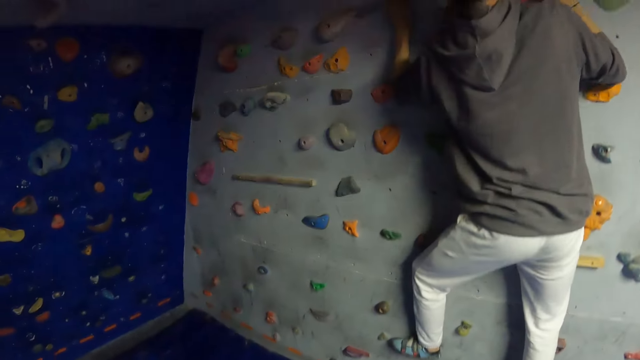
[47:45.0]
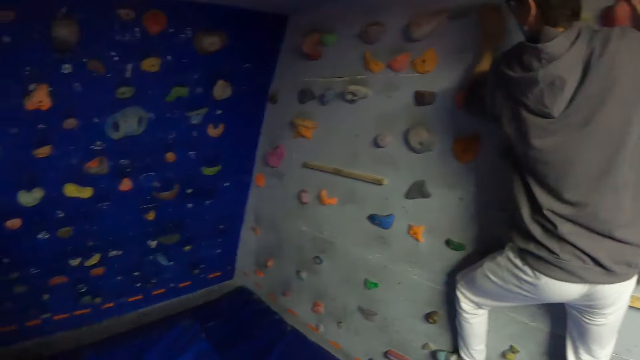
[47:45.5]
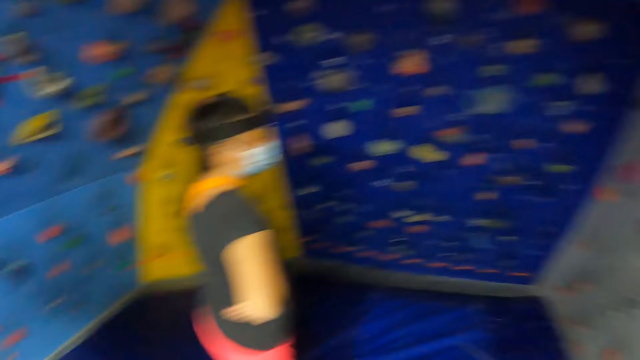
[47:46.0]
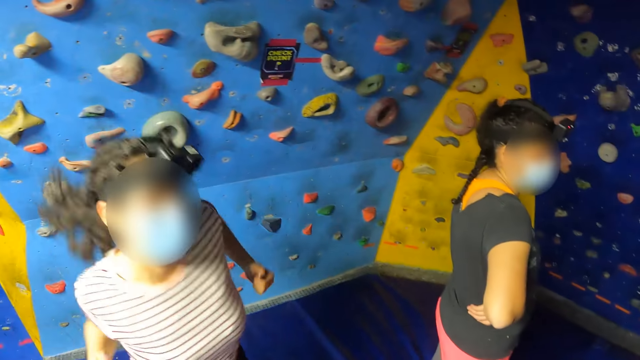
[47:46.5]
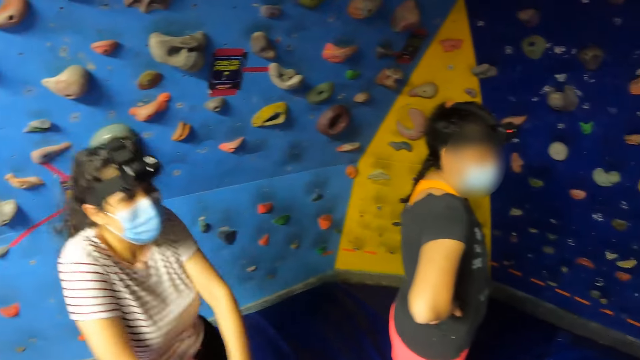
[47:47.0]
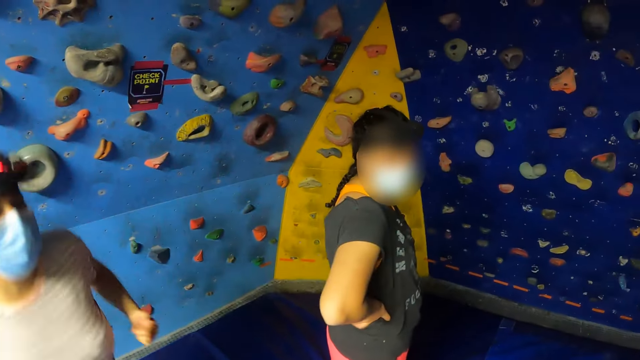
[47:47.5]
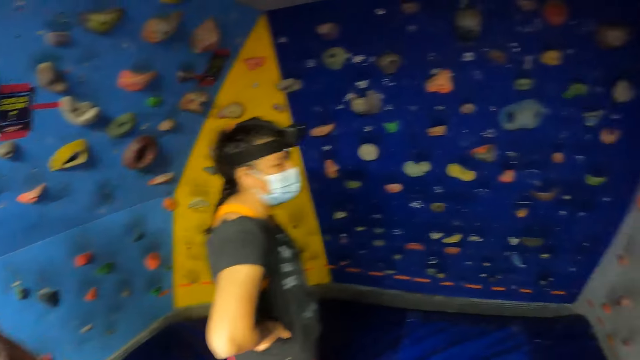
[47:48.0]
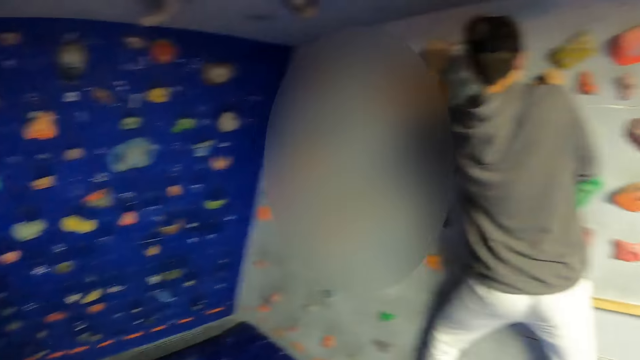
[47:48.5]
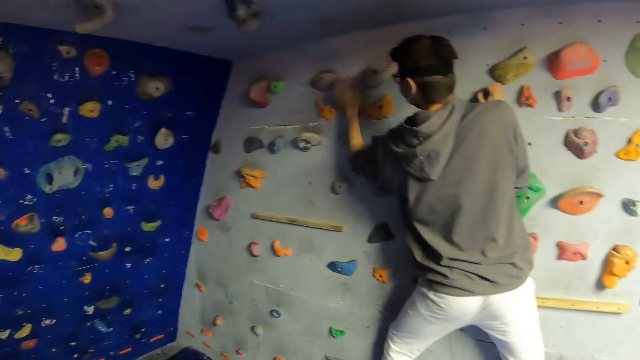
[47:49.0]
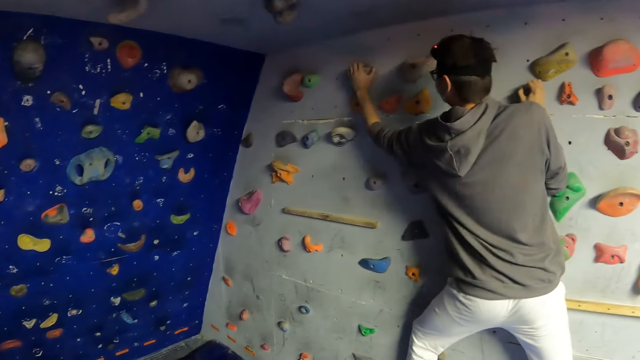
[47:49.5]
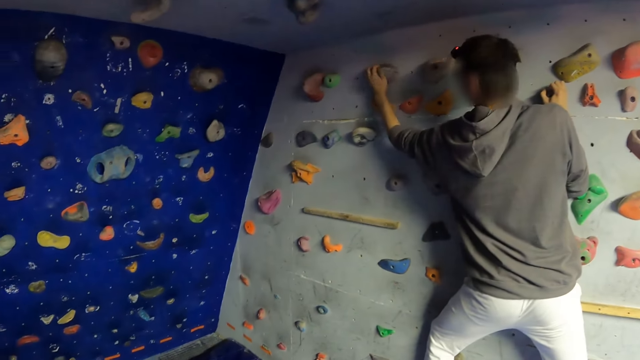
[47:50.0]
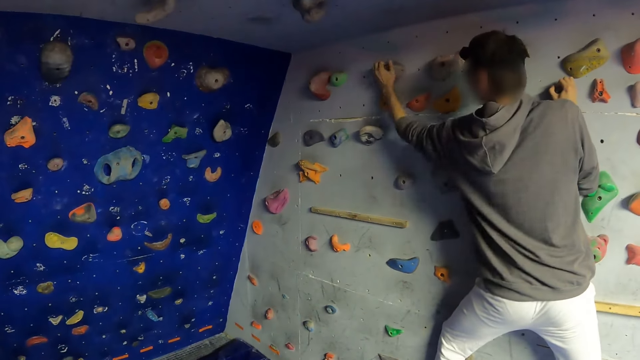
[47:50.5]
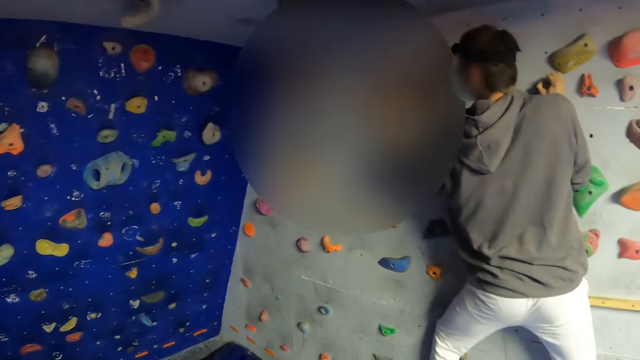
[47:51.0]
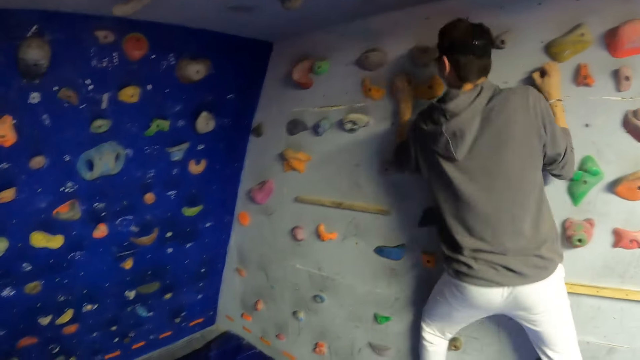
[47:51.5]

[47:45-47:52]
The woman jumps up and down.

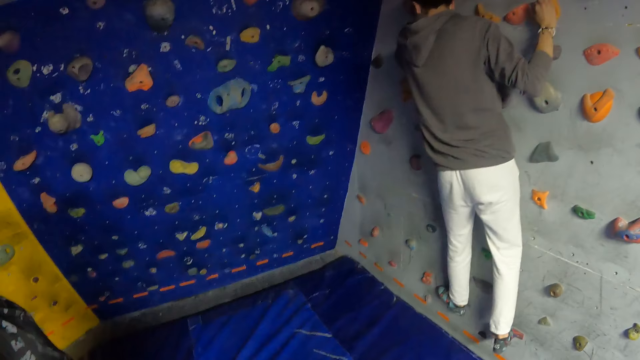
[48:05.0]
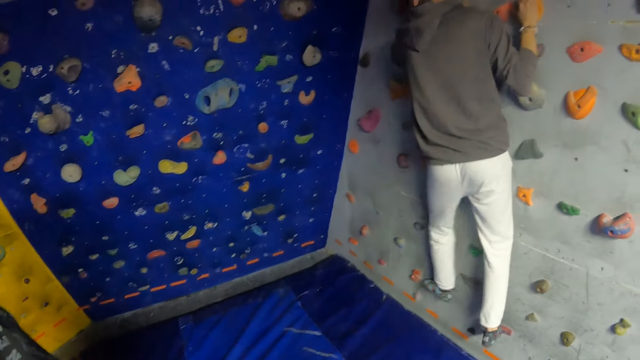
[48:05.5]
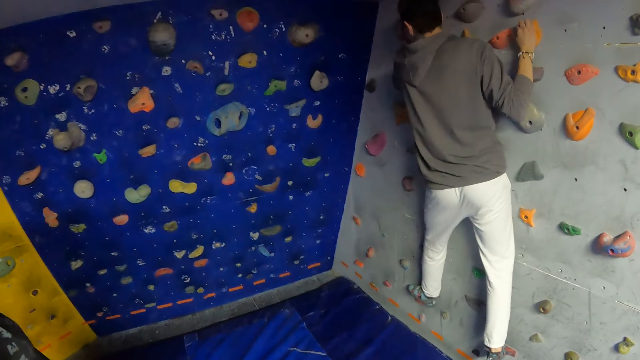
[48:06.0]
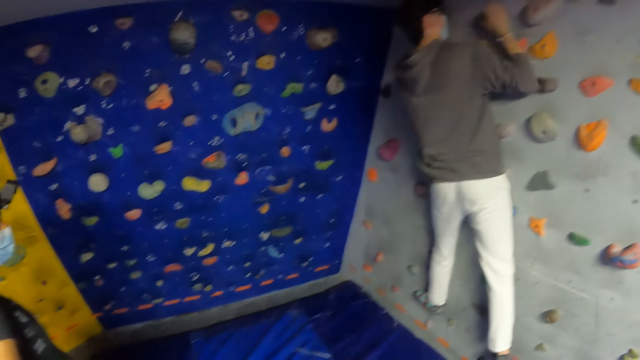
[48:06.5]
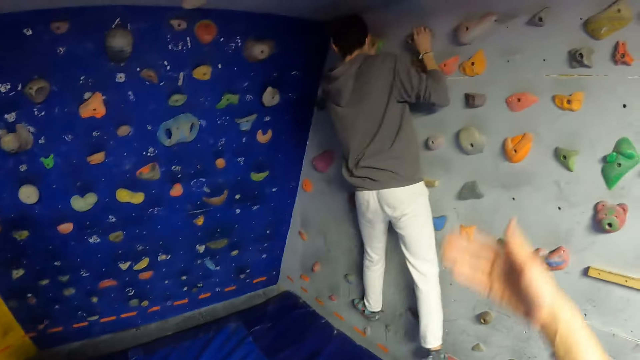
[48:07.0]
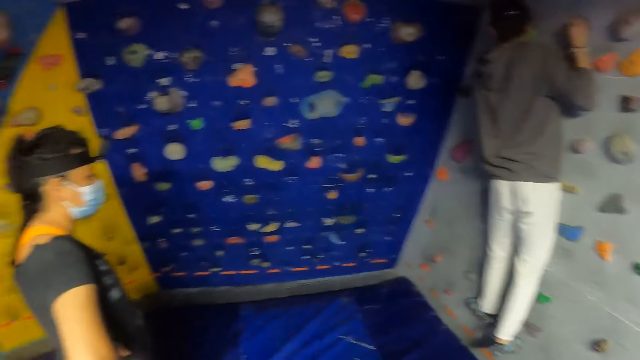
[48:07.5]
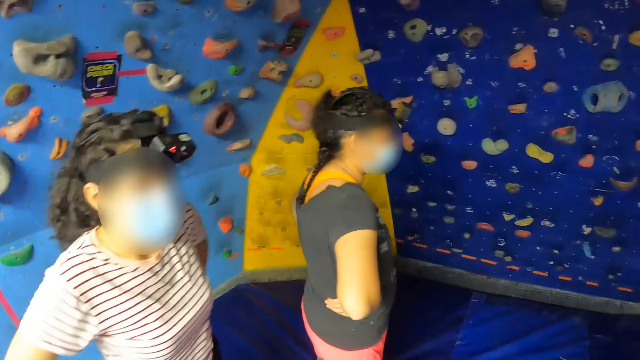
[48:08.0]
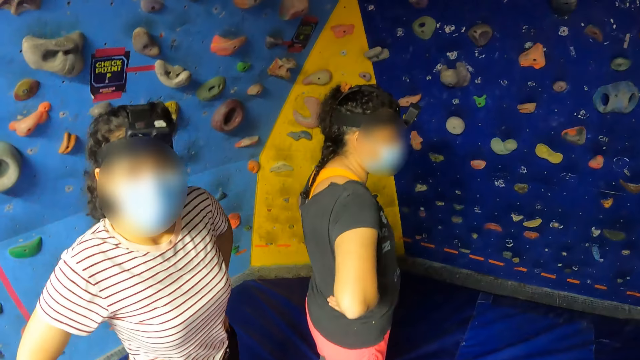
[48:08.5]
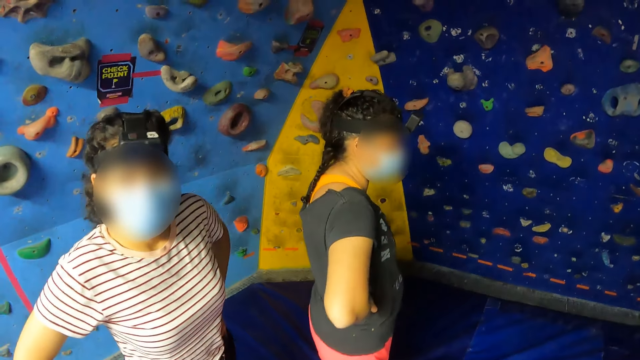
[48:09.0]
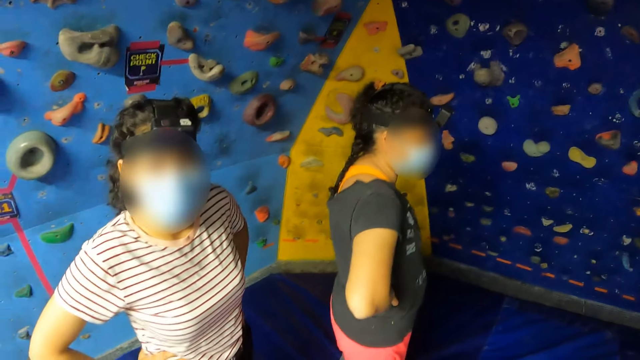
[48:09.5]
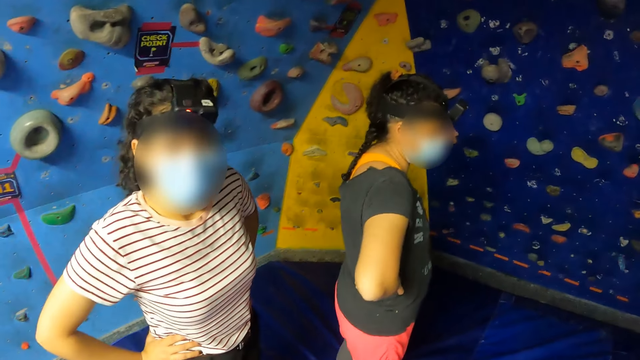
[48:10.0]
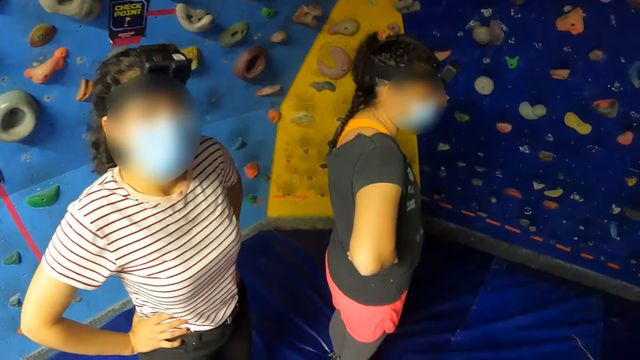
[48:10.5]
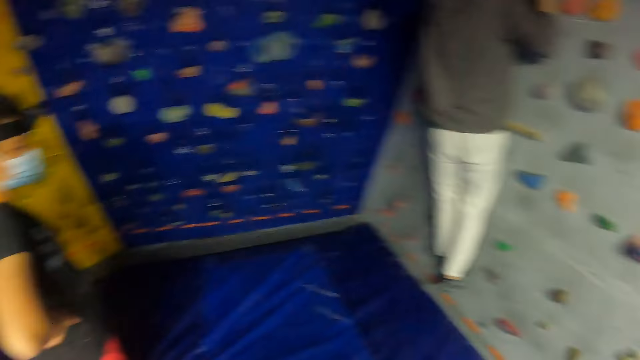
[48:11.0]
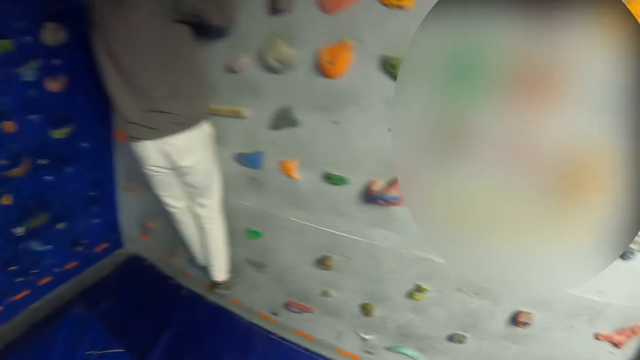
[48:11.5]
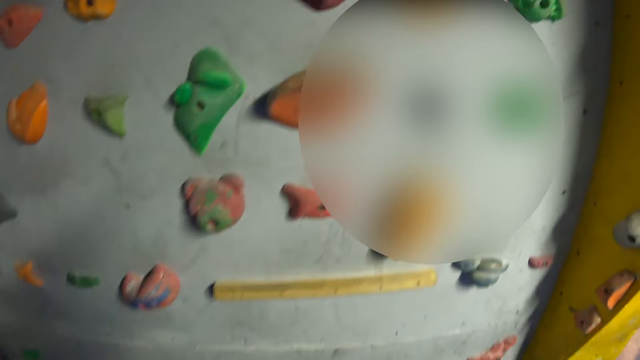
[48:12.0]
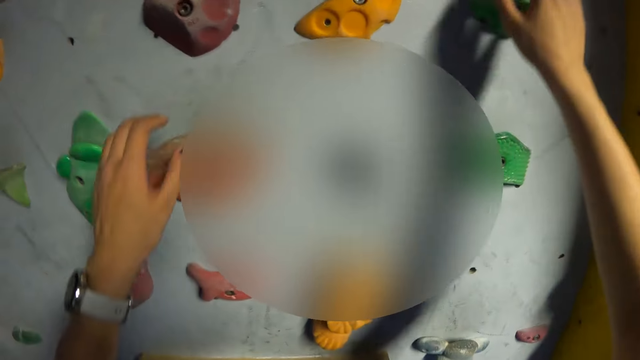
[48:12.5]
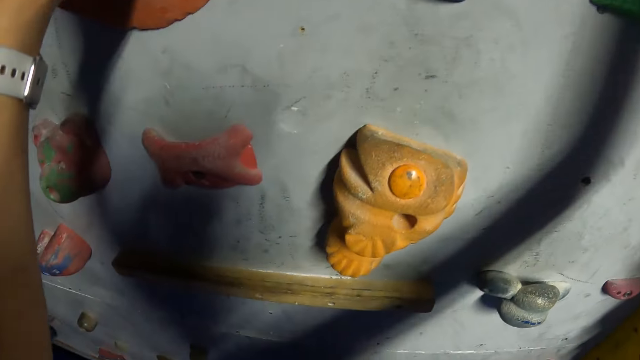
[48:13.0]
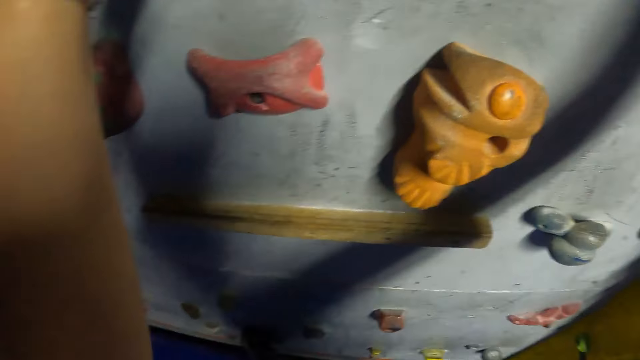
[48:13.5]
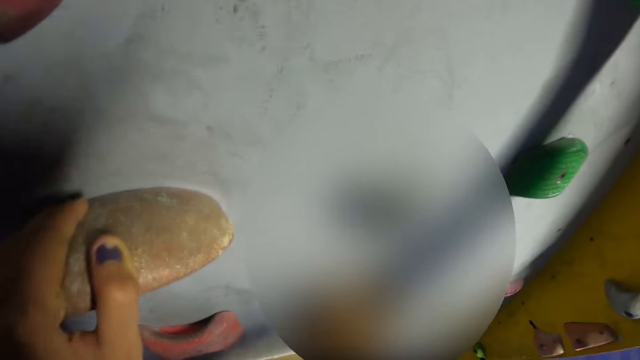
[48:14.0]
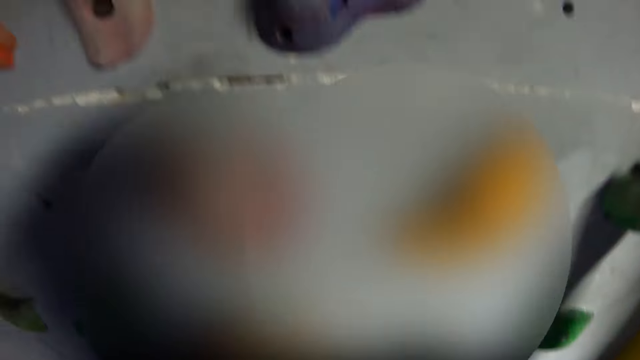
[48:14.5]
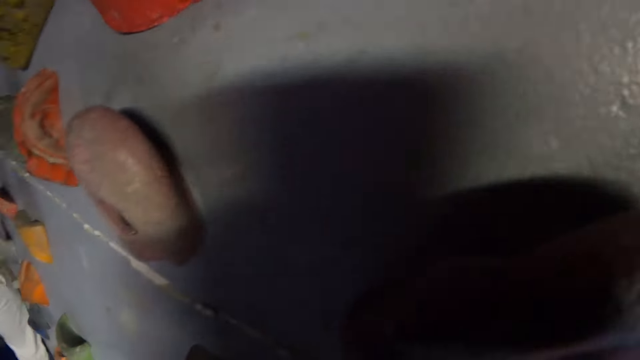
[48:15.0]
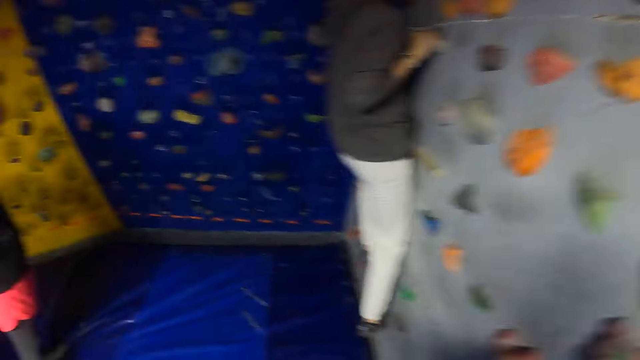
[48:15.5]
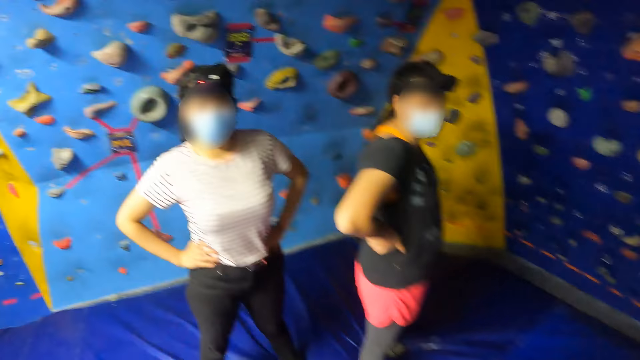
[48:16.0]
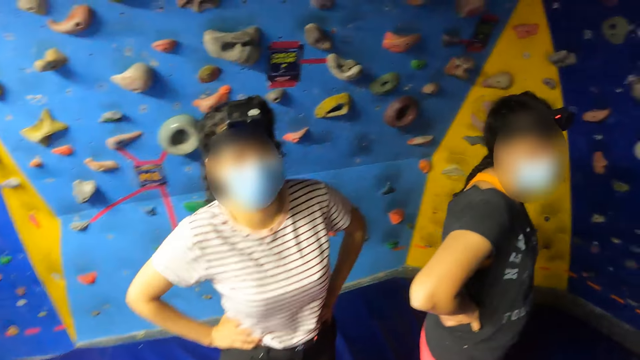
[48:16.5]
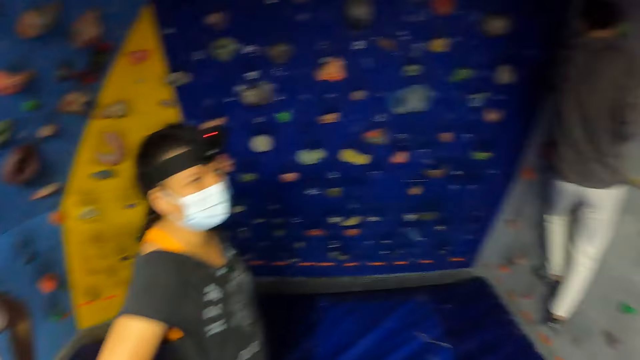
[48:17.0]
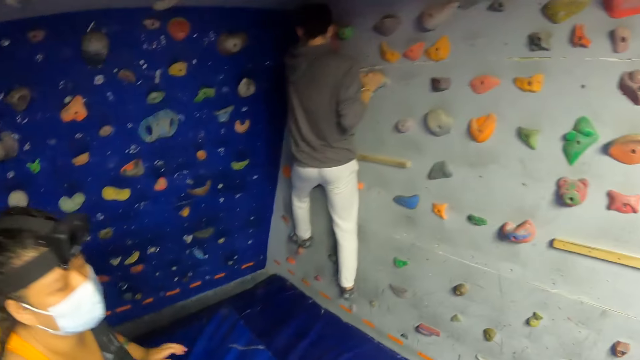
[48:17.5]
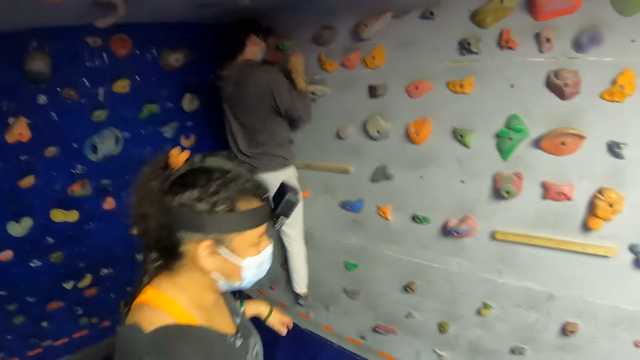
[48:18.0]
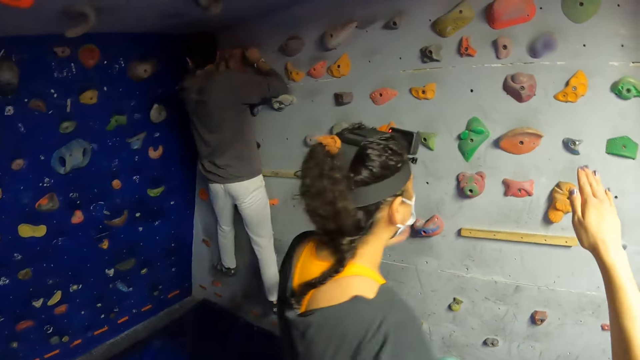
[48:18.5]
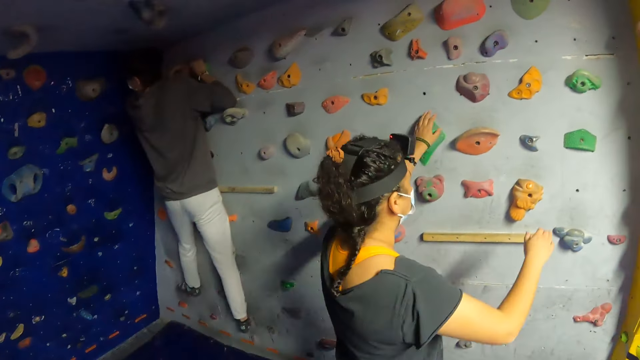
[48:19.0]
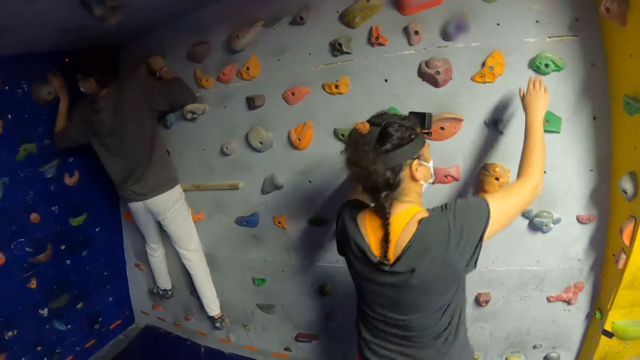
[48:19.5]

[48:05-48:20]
The camera wearer flips the hand and looks around. They hold two attachments on the bouldering wall with both hands. They climb the bouldering wall with both hands. They turn around. They get off the wall. They flip the hand.
